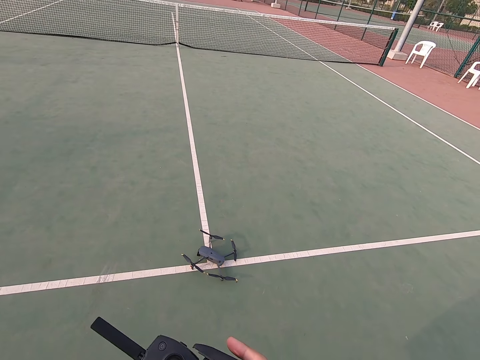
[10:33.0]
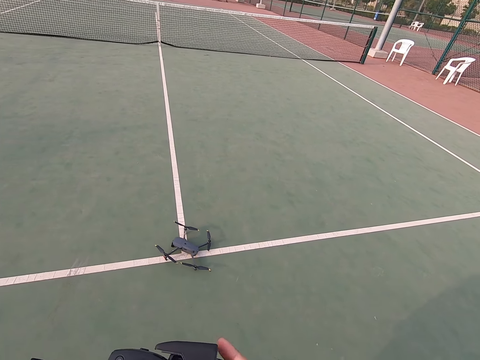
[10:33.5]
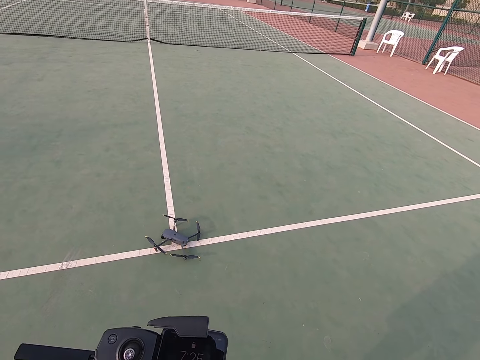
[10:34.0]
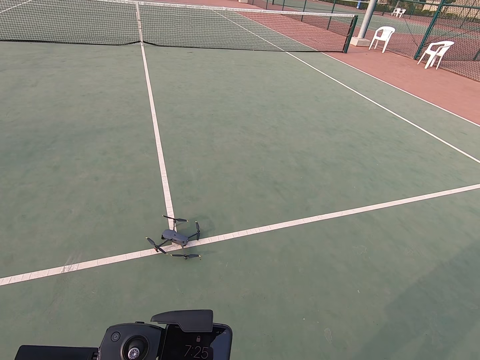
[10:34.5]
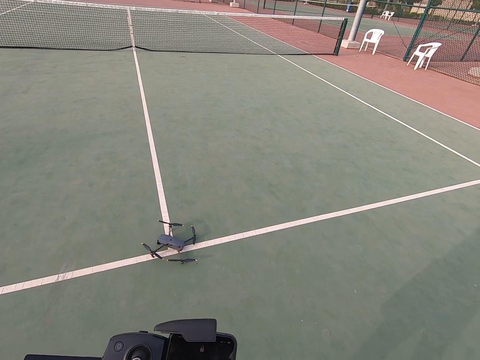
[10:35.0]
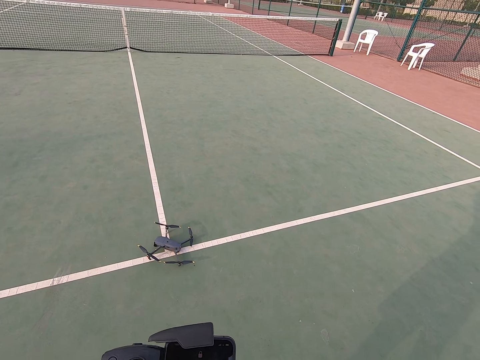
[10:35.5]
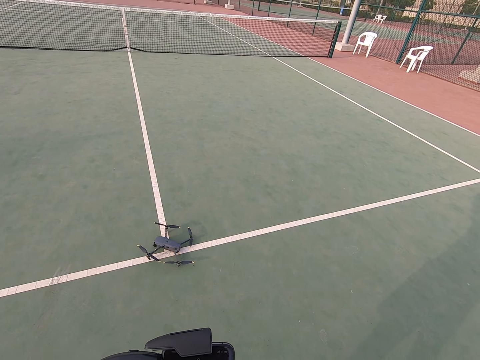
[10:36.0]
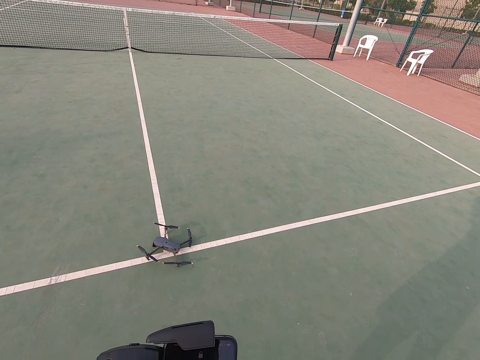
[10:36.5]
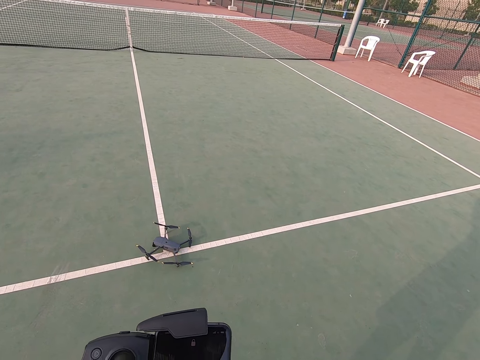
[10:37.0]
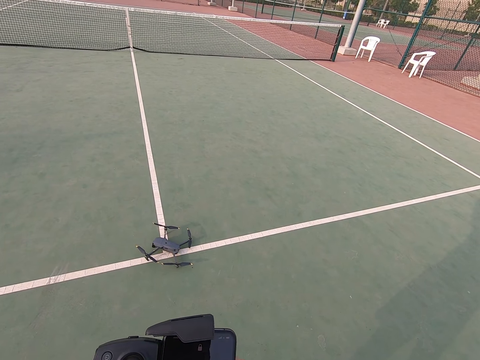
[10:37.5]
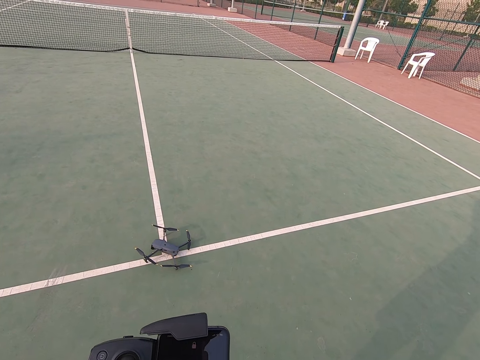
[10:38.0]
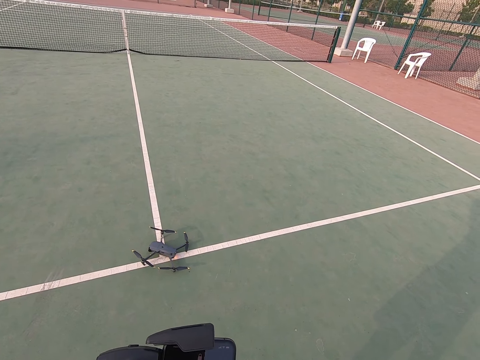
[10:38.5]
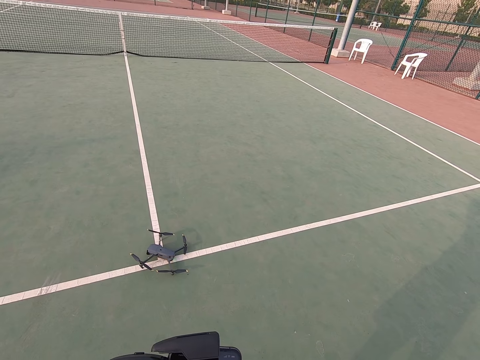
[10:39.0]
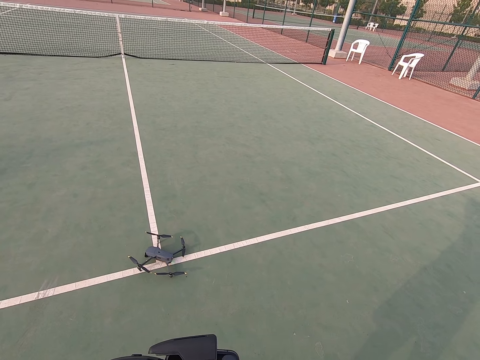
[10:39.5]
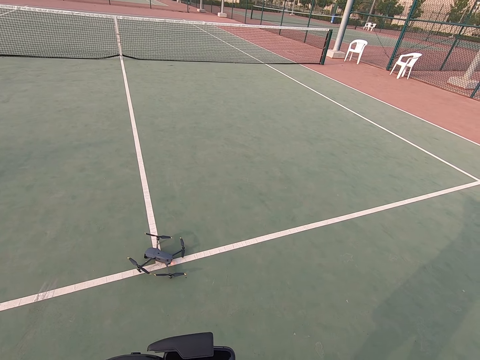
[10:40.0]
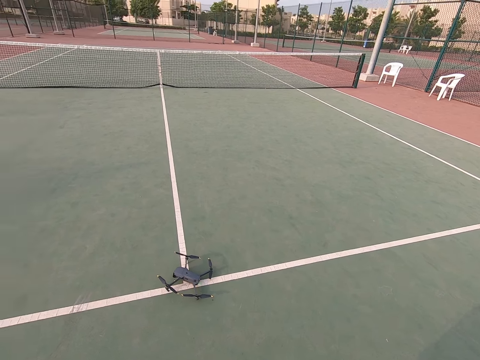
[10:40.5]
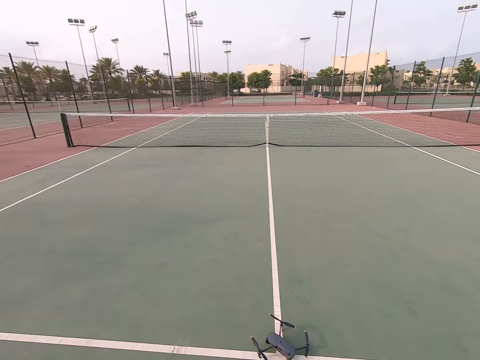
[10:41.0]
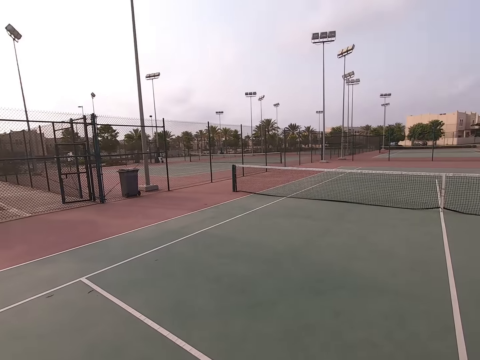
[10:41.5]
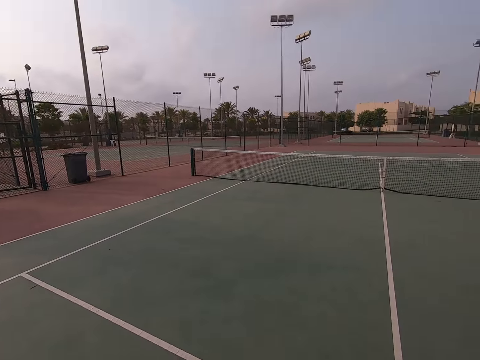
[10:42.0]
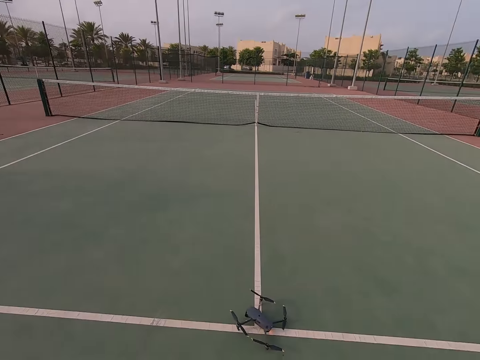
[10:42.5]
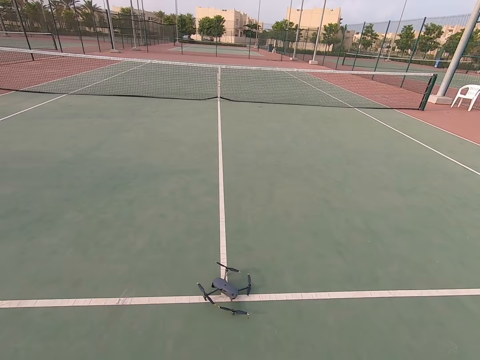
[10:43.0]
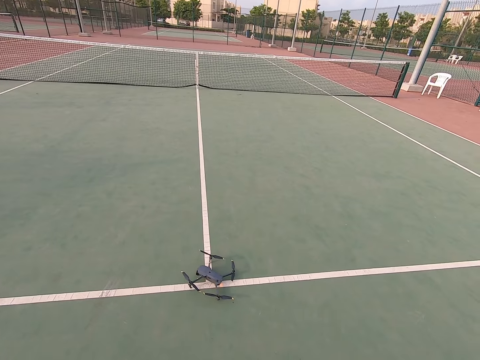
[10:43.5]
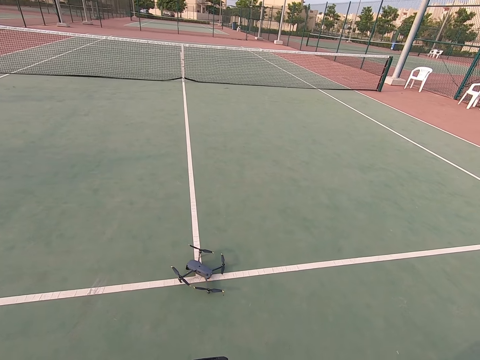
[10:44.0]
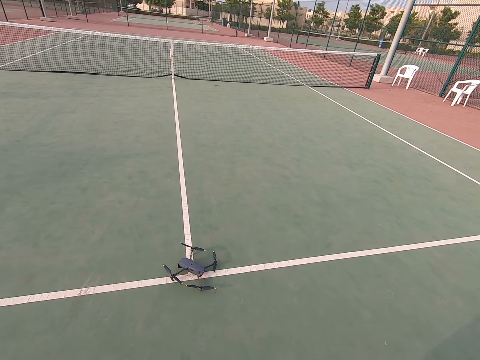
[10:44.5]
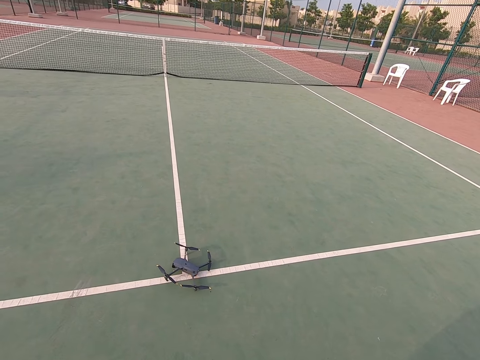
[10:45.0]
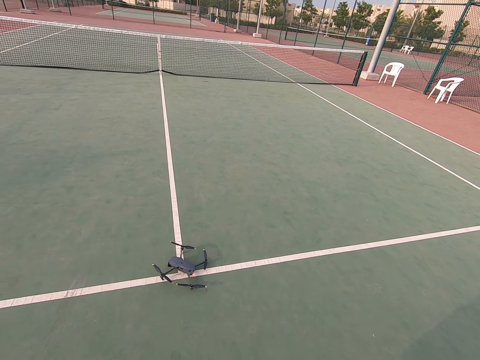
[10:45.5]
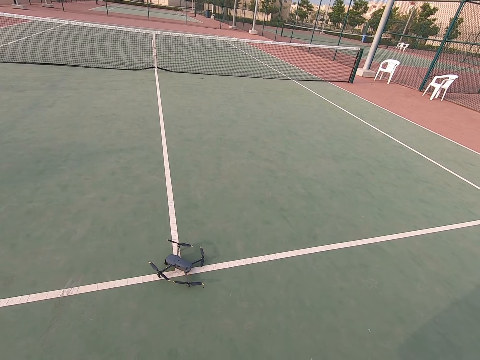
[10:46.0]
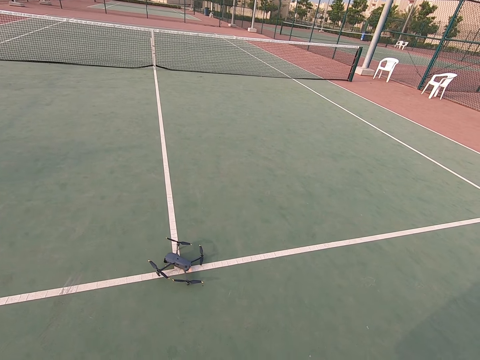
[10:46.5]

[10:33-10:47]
The camera wearer looks around. They control the drone with the remote.

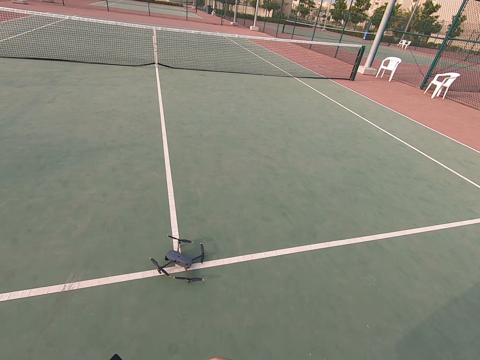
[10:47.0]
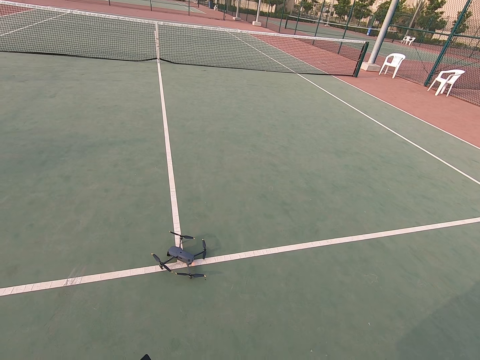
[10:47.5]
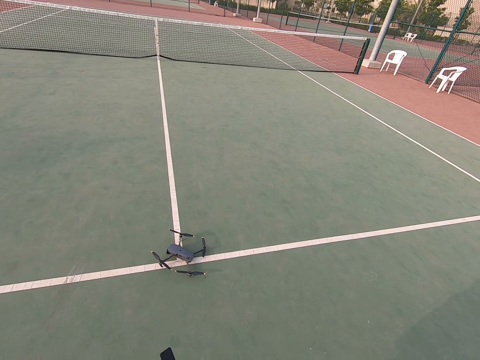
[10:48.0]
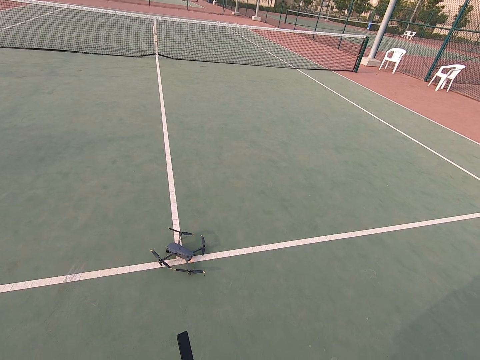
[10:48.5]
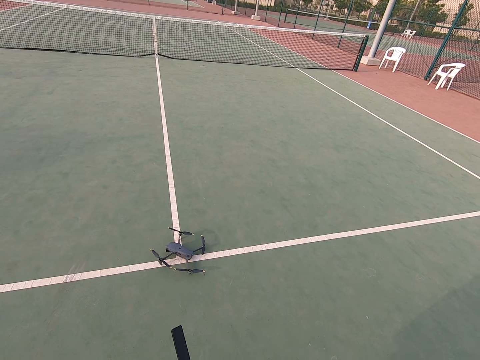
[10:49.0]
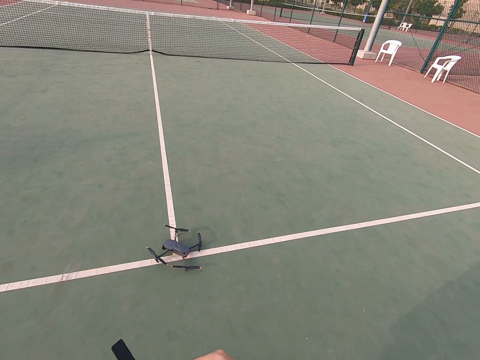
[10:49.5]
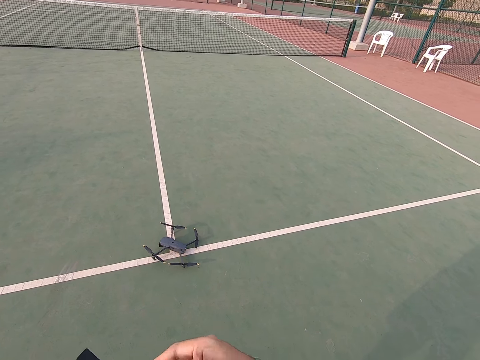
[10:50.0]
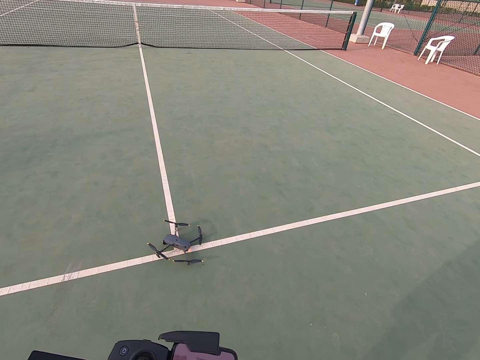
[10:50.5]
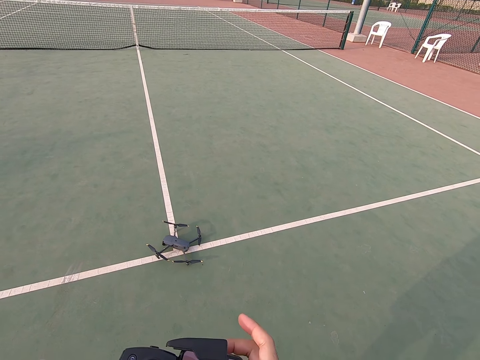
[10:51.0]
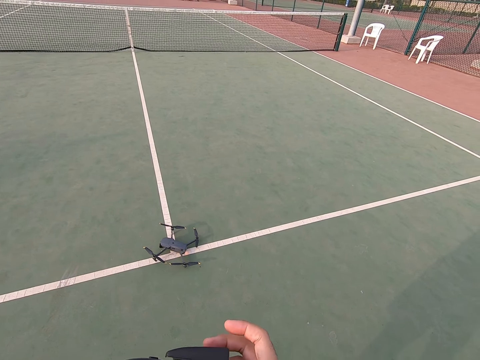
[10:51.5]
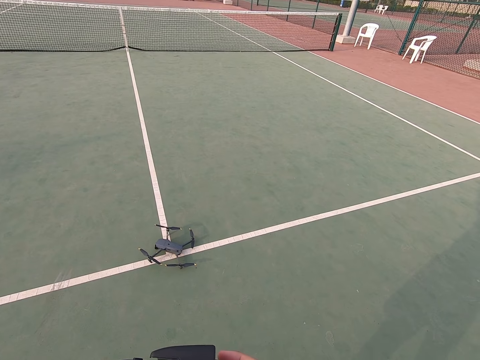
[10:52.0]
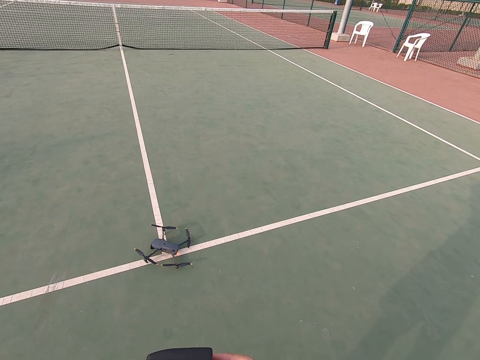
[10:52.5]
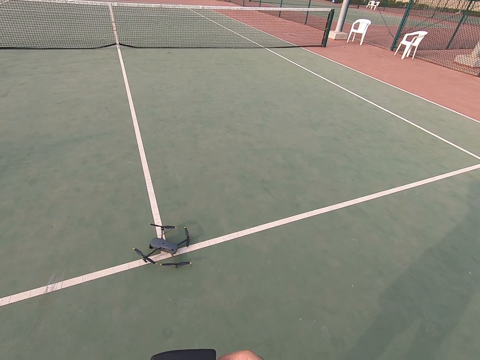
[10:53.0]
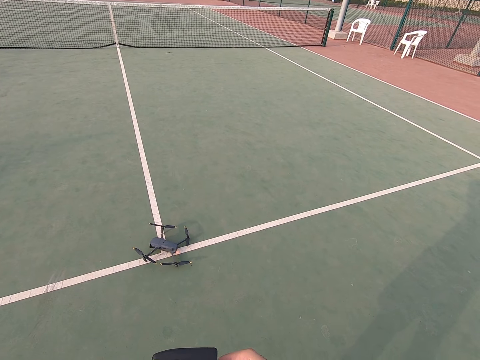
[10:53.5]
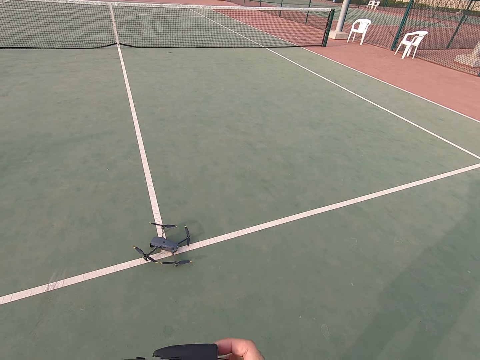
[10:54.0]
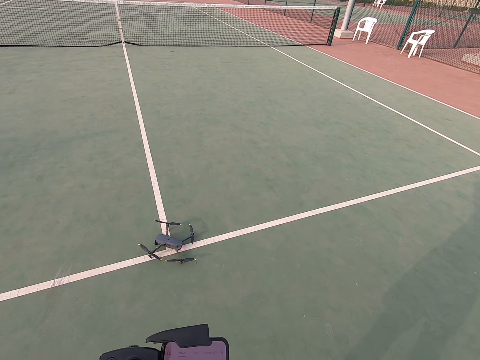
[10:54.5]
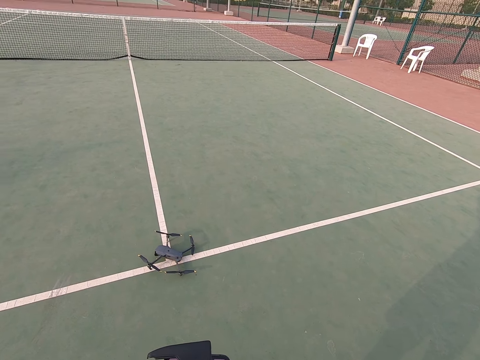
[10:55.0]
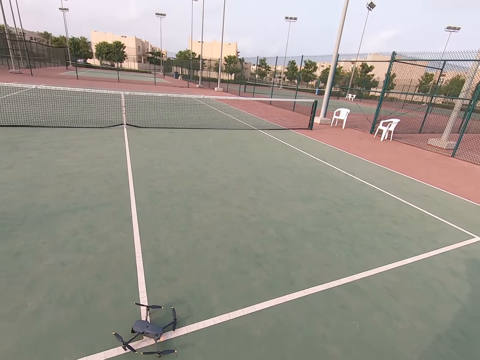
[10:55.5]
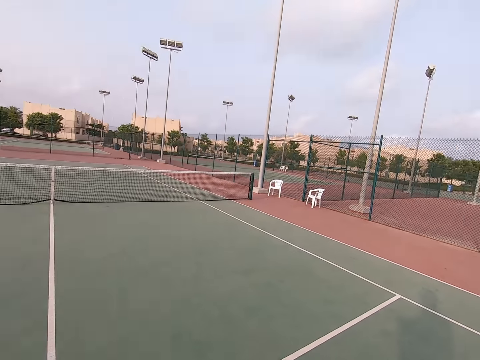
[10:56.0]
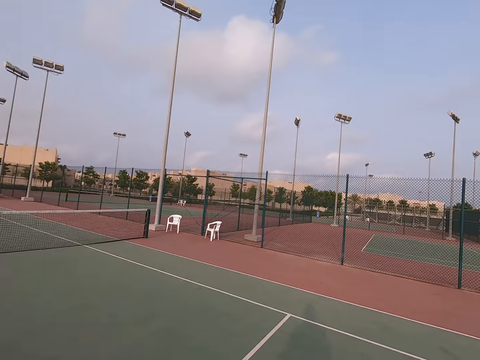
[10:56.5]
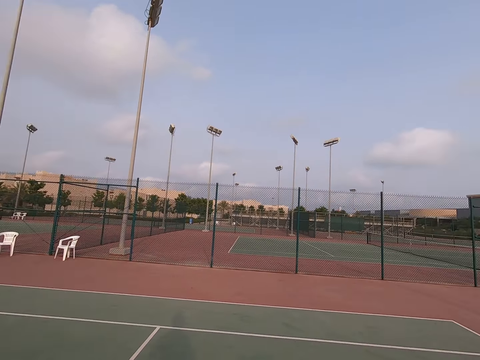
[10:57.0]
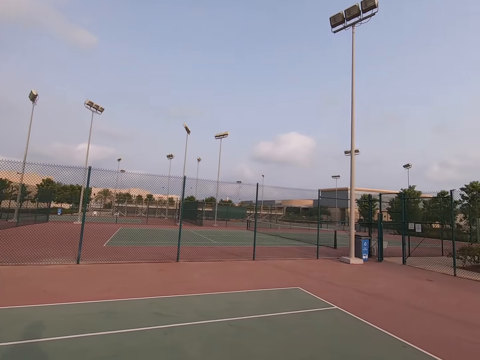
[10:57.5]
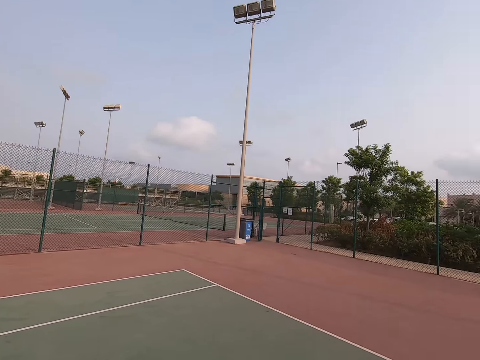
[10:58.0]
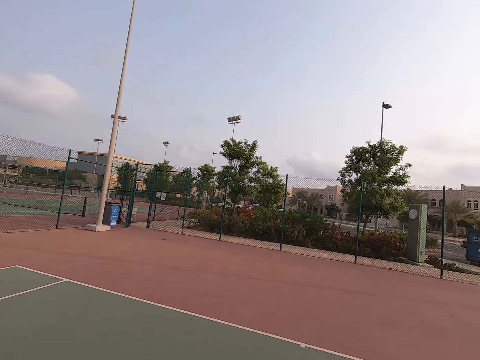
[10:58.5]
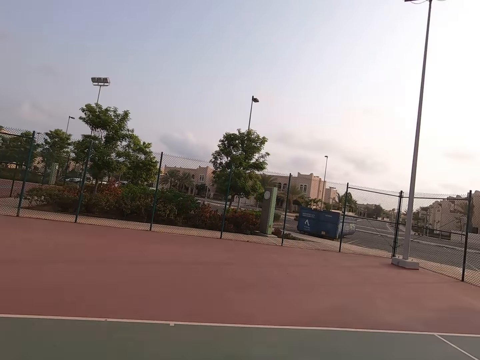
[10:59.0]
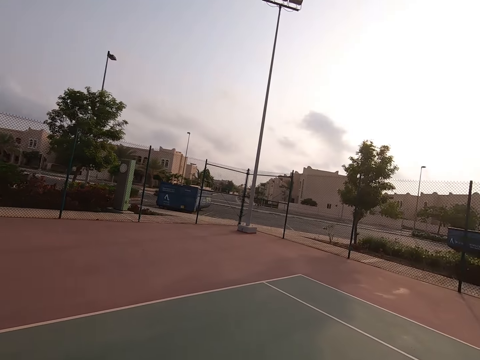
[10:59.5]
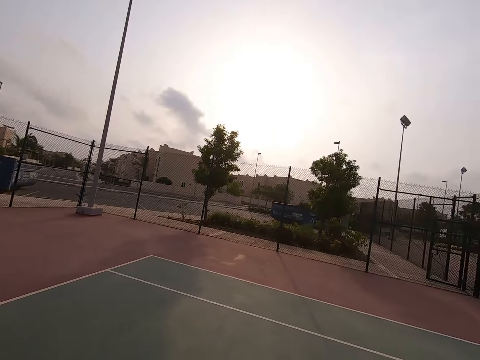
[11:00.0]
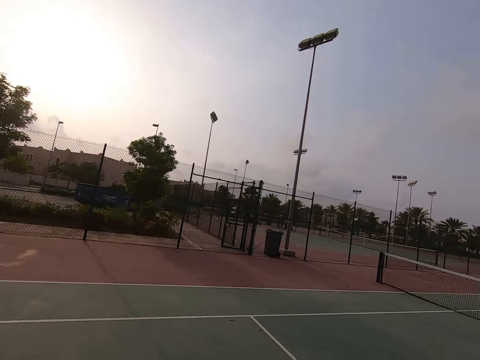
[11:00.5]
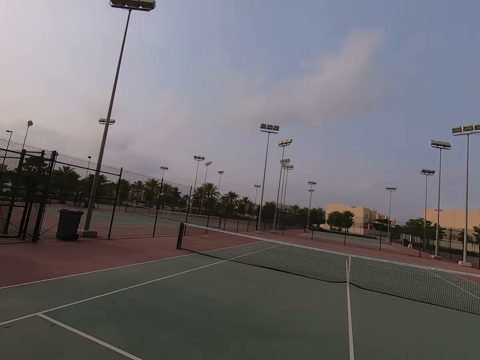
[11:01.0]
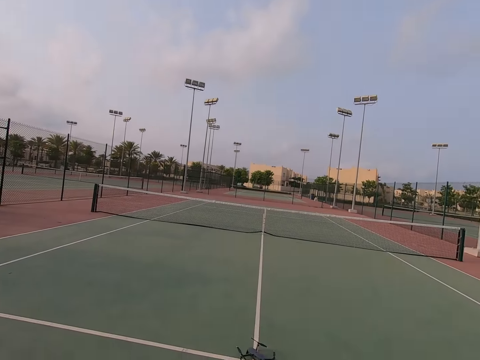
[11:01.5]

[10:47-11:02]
The camera wearer presses the drone controller. They look around.
